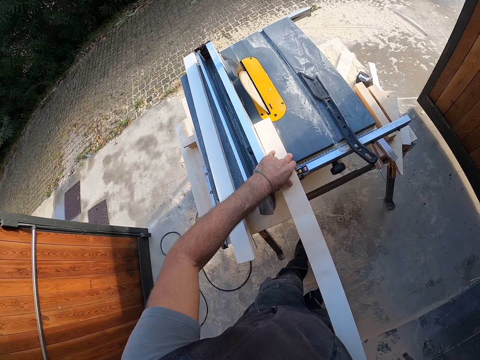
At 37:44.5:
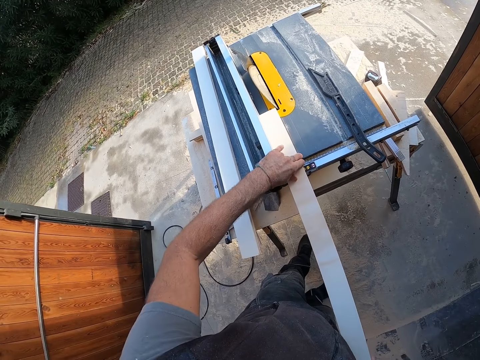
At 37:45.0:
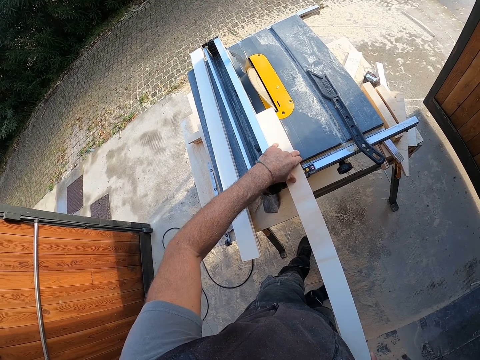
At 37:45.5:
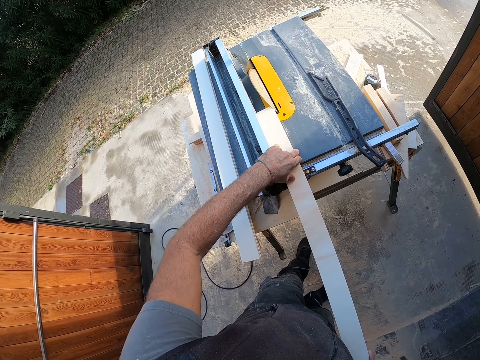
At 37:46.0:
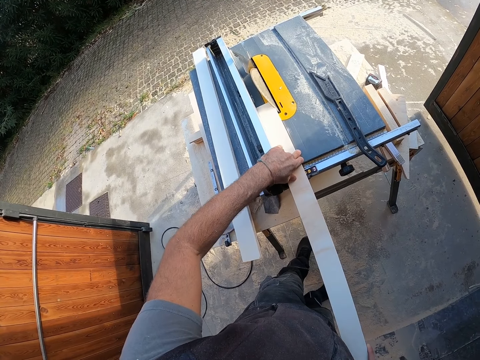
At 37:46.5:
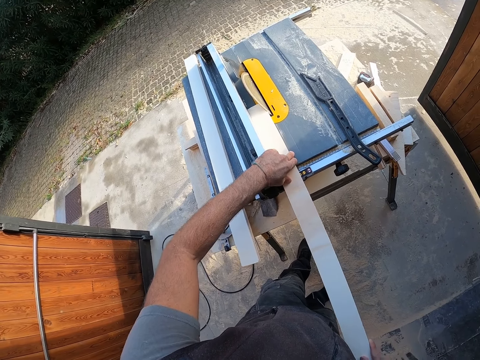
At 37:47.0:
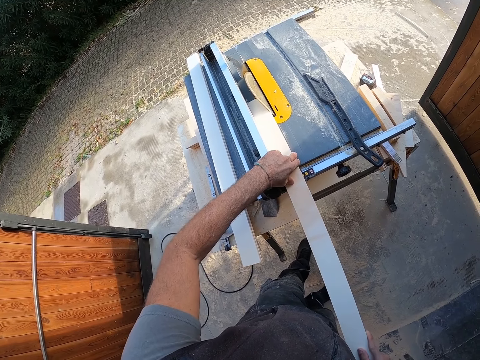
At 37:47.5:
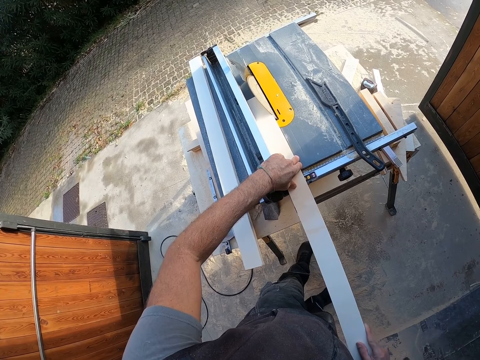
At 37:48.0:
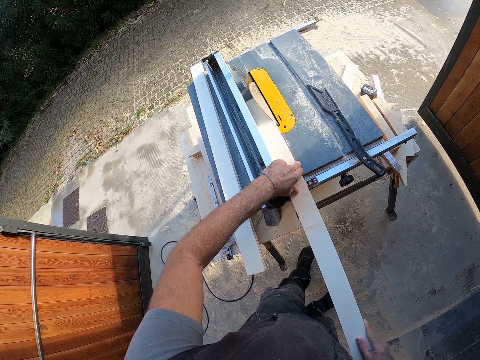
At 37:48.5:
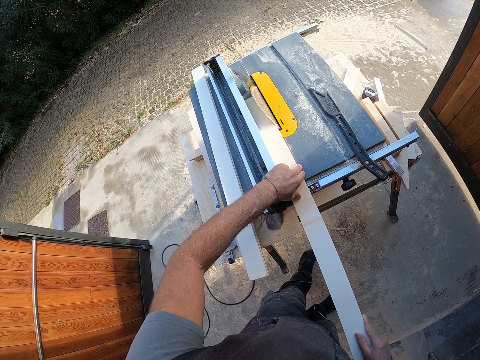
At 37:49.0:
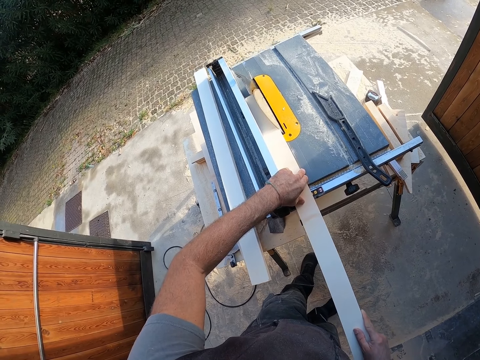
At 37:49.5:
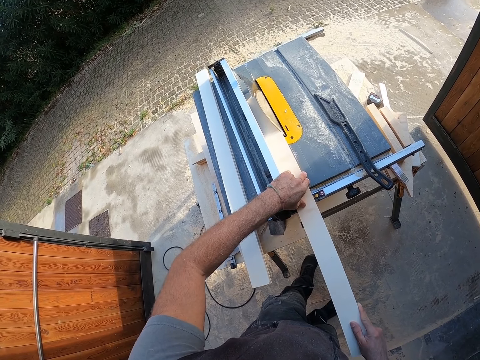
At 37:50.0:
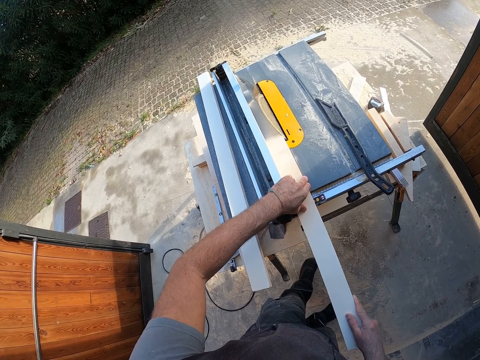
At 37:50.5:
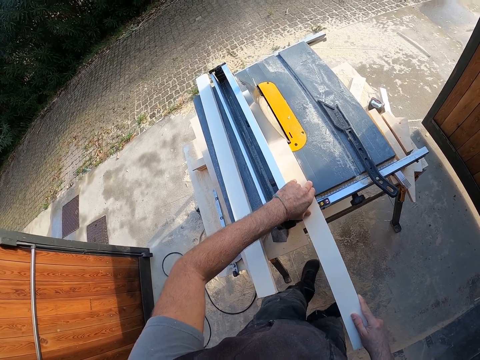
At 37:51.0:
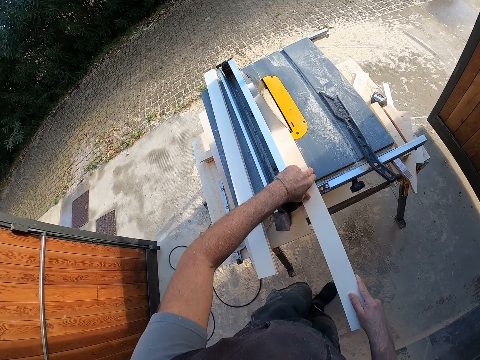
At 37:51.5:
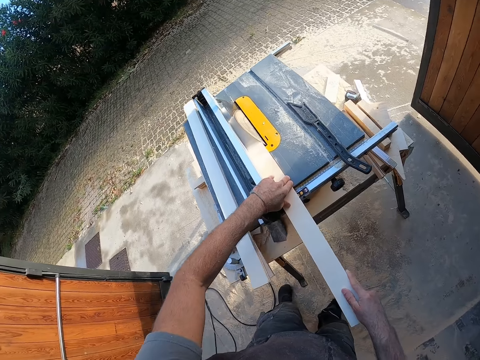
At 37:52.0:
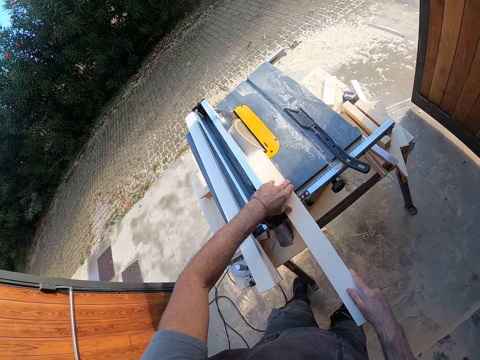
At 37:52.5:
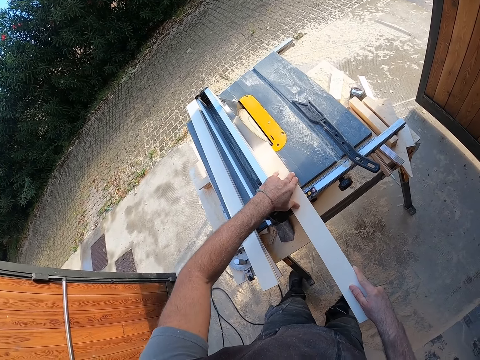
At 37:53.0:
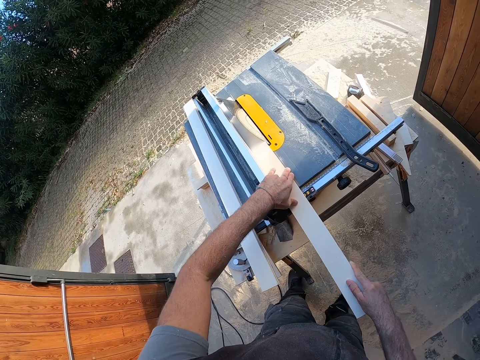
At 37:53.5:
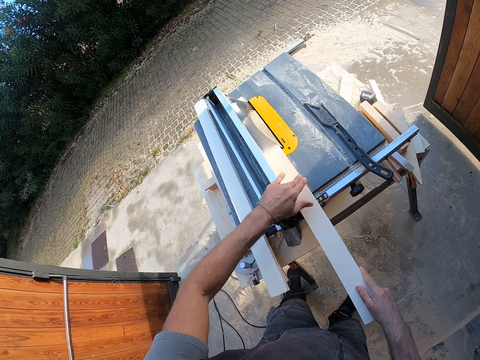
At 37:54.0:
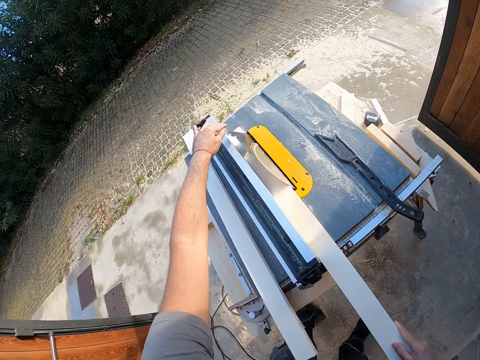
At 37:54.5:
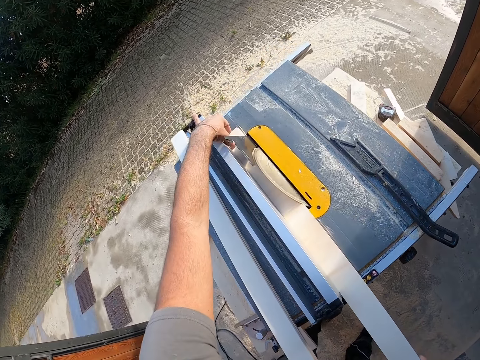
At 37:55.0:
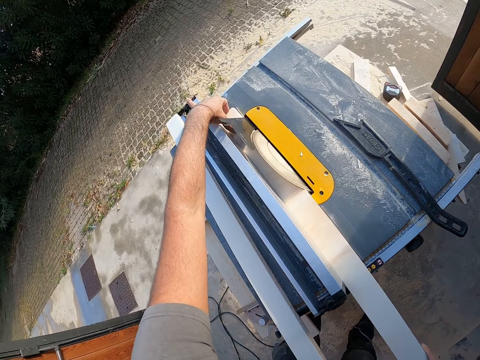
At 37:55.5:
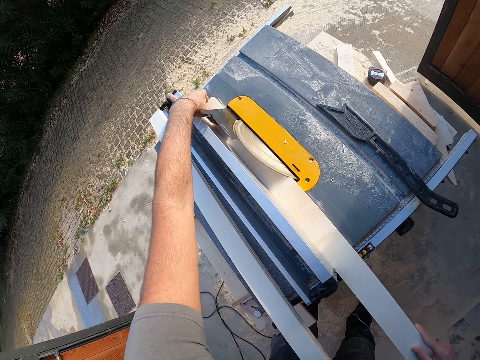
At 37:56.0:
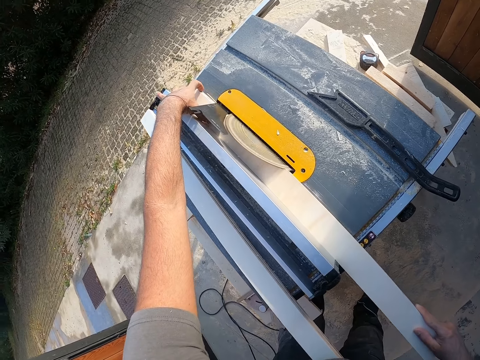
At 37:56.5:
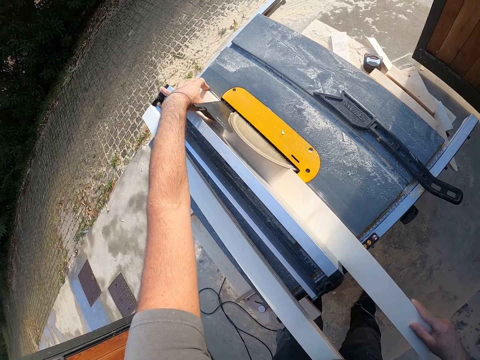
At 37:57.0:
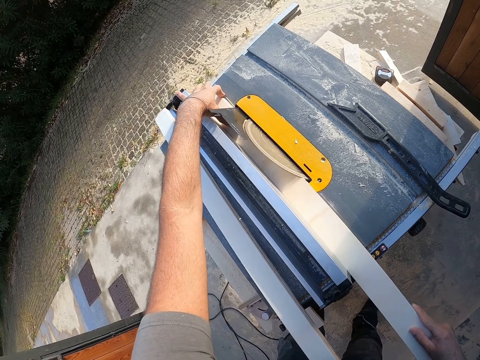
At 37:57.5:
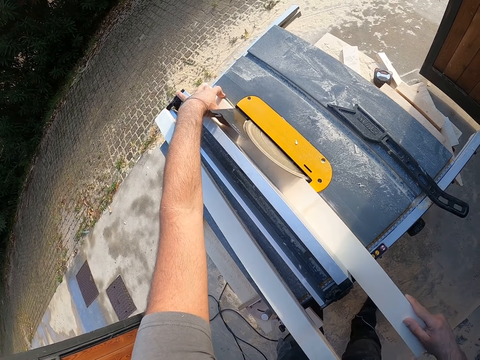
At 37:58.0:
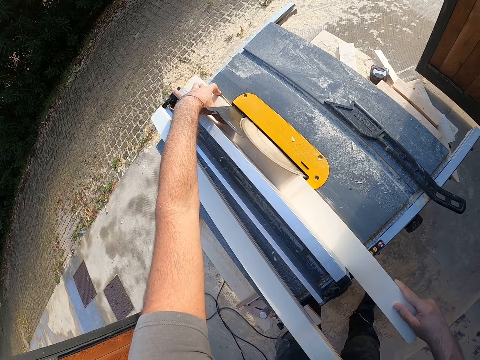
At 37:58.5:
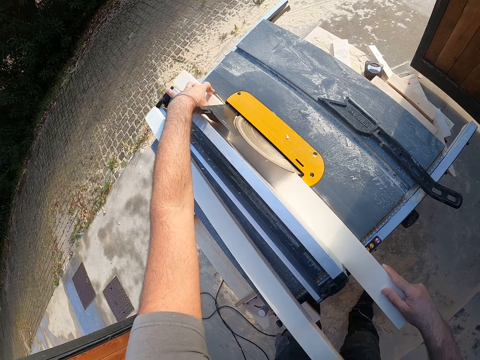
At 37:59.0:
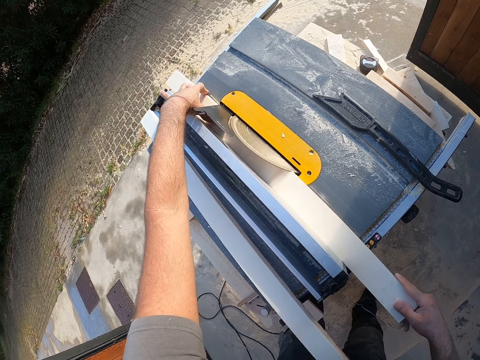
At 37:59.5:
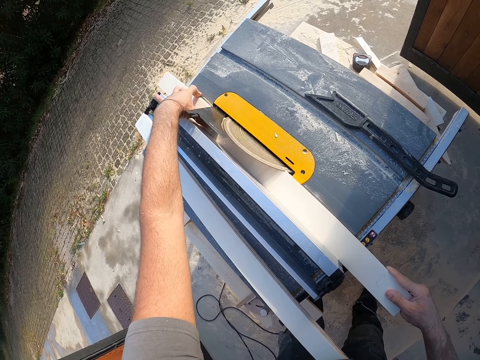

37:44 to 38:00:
The camera wearer pushes the wood on the table saw. He smoothens the edge of the wood on the table saw with both hands. He trims the wood on the table saw. He moves the left hand. He trims the wood on the table saw. He holds the wood with his left hand.

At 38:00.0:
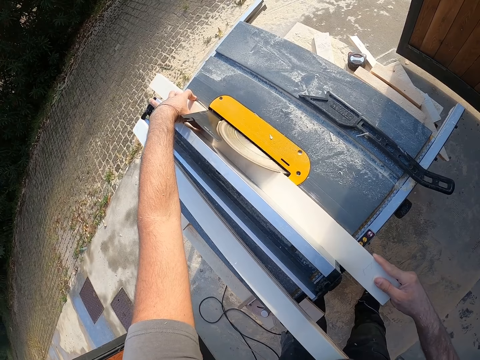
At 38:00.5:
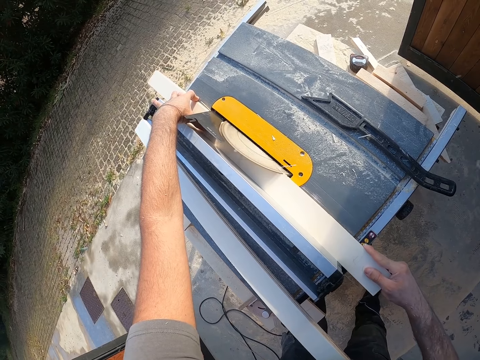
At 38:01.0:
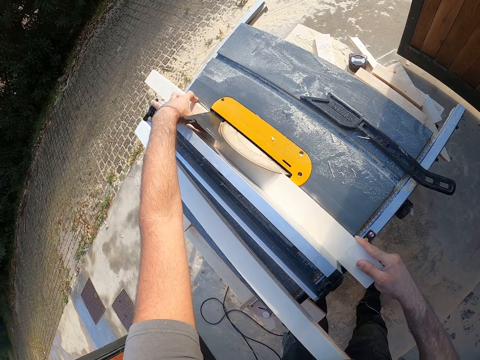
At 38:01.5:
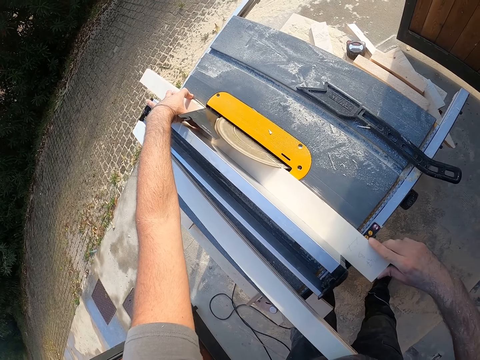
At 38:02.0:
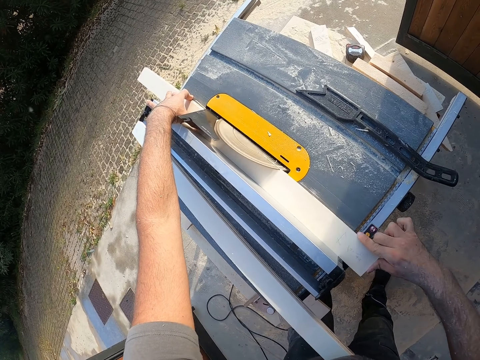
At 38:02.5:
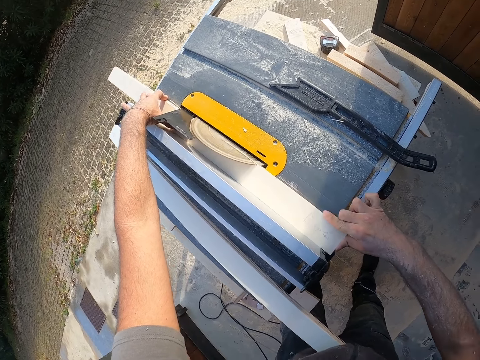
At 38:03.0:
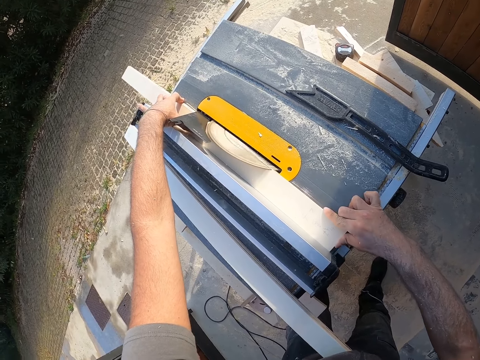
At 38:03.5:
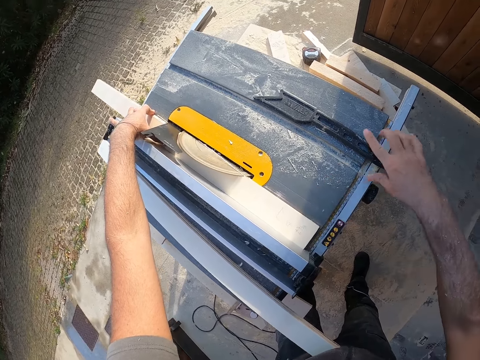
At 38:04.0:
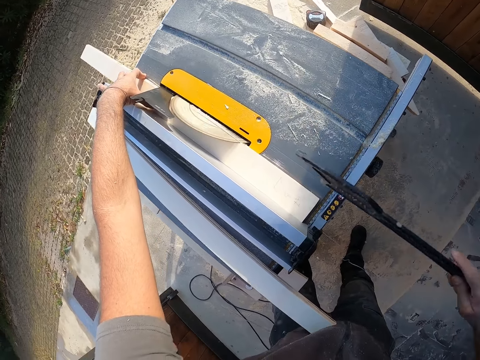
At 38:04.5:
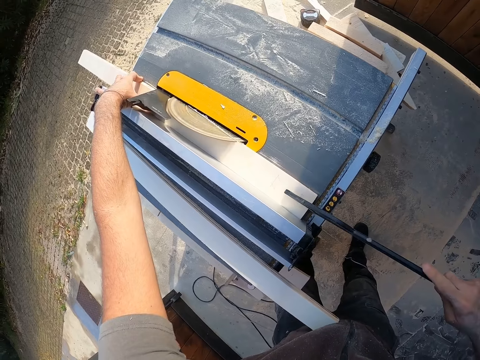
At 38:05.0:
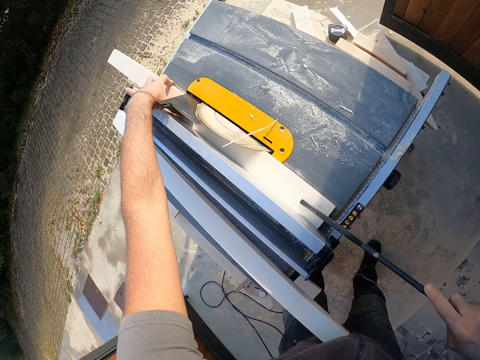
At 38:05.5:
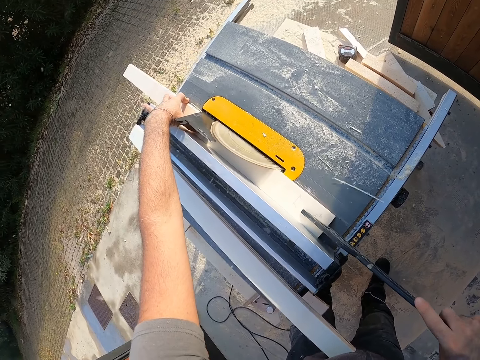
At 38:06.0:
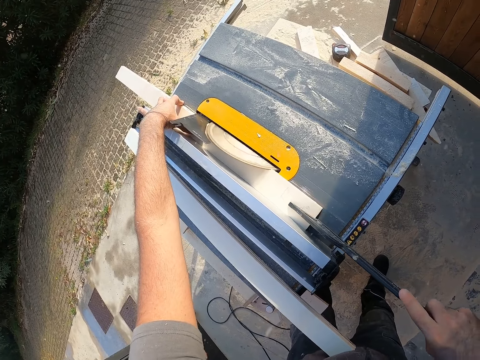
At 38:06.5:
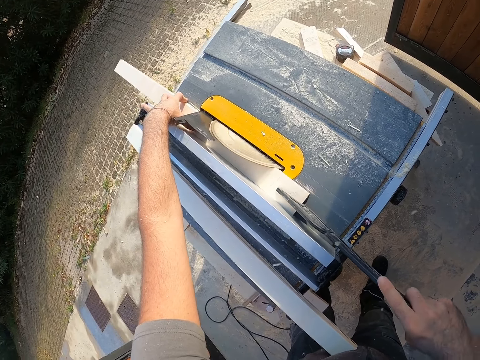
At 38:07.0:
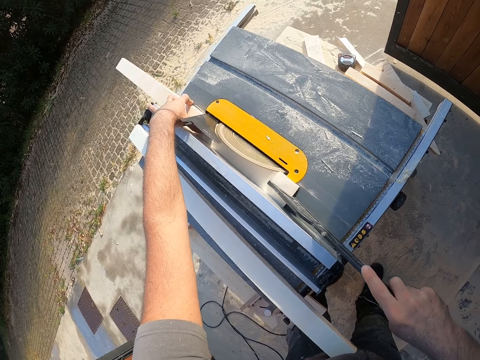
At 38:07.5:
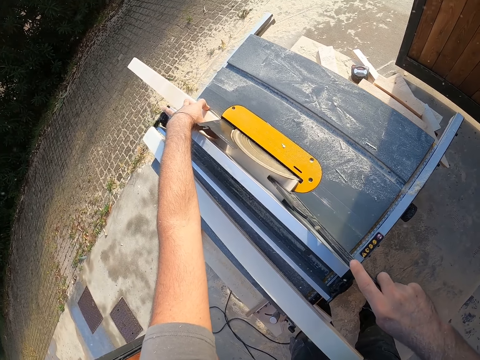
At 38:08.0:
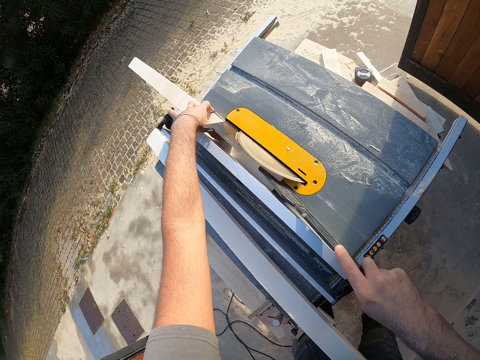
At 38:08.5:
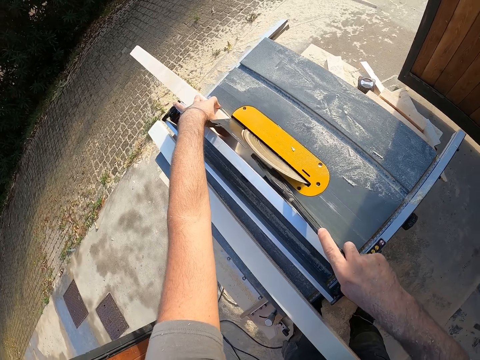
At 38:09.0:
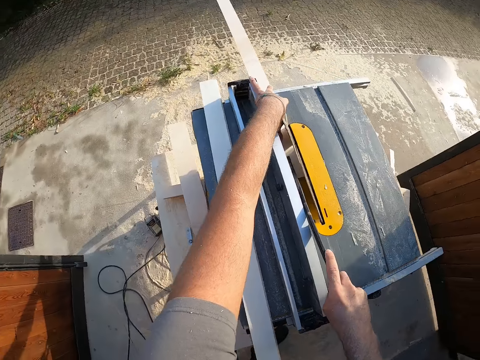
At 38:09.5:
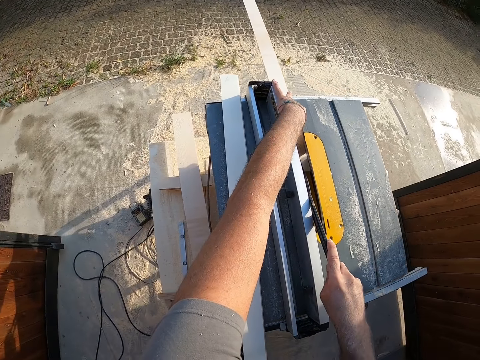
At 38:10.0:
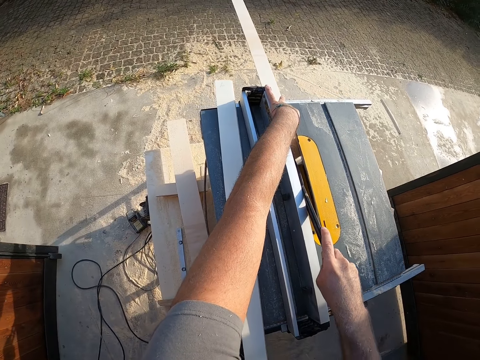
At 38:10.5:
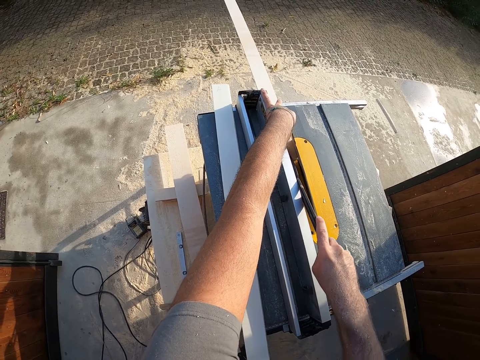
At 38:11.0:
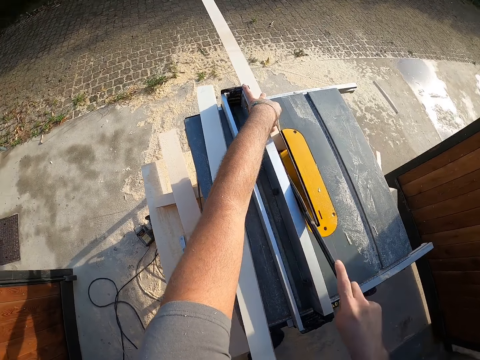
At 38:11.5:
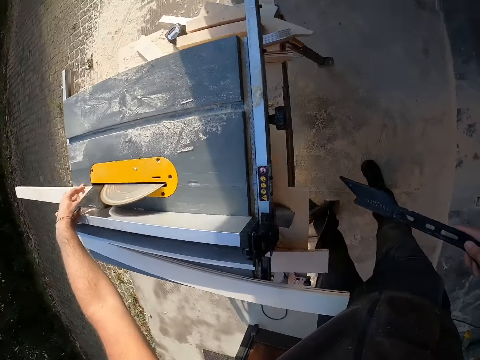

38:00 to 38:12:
The camera wearer picks up the push stick on the table saw with his right hand. He places the push stick on the wood. He pushes the wood on the table saw with the push stick in his right hand. He trims the wood on the table saw. He moves the push stick.
